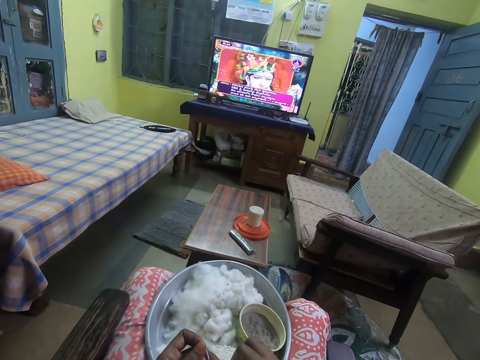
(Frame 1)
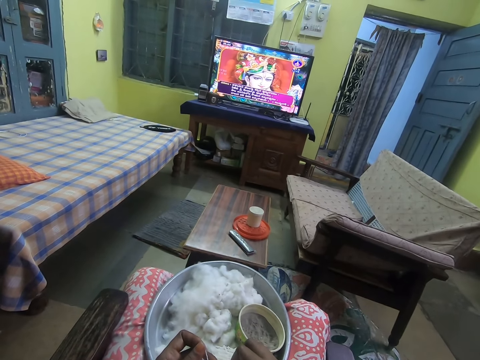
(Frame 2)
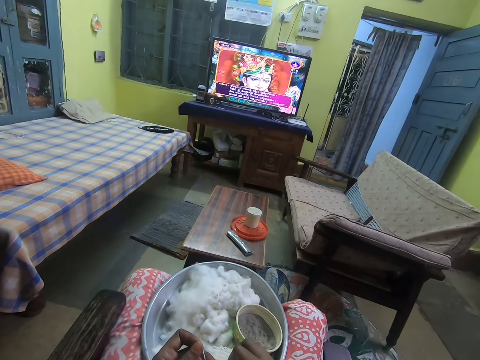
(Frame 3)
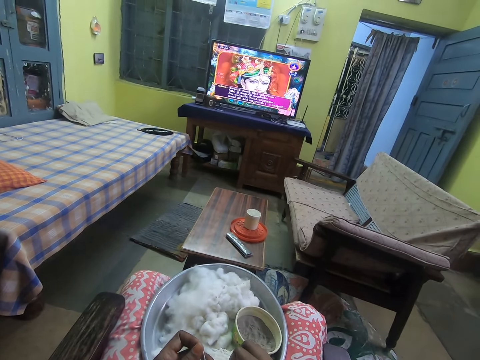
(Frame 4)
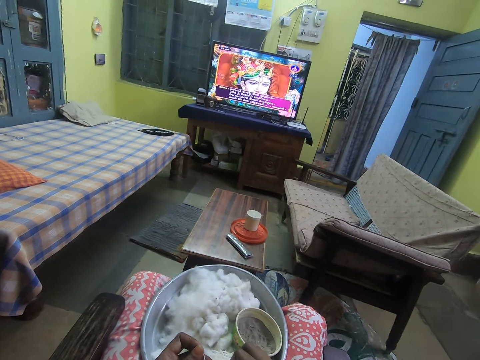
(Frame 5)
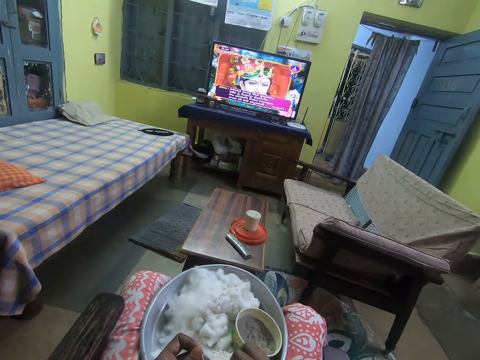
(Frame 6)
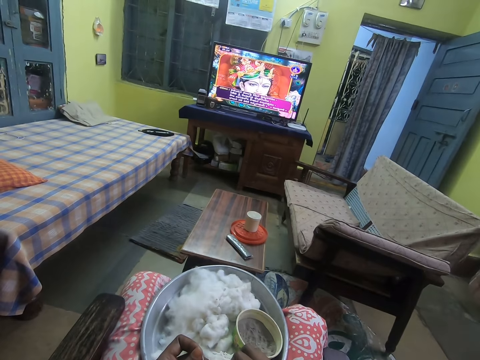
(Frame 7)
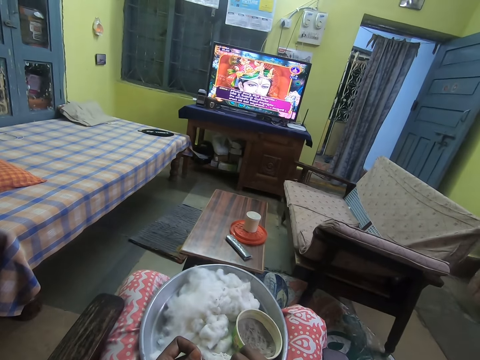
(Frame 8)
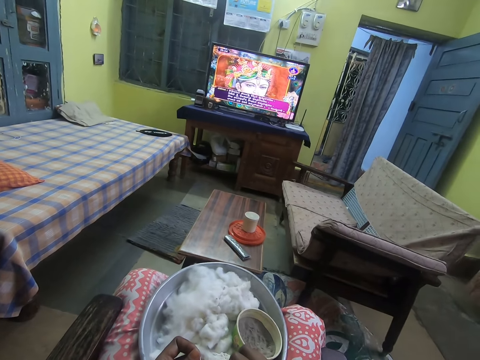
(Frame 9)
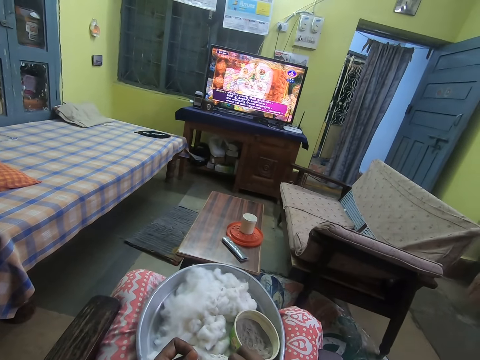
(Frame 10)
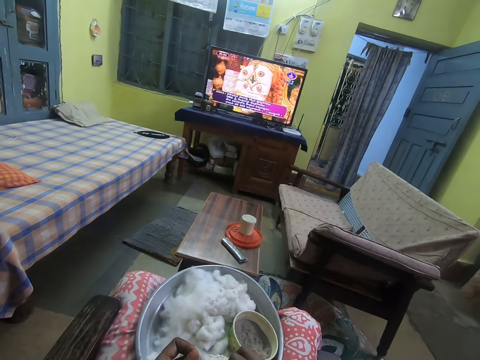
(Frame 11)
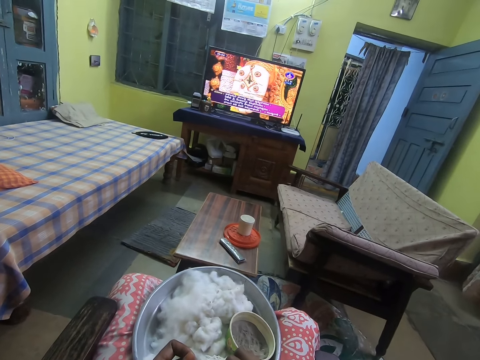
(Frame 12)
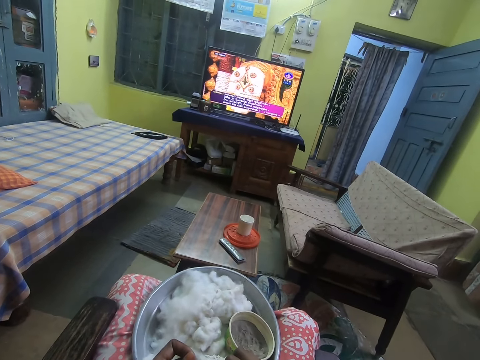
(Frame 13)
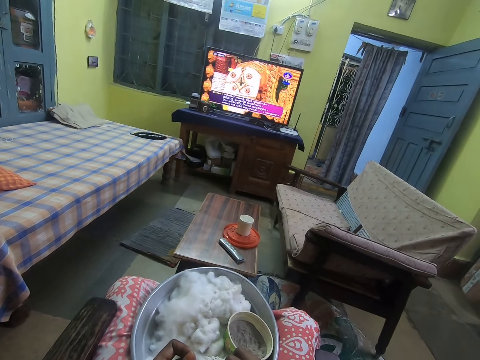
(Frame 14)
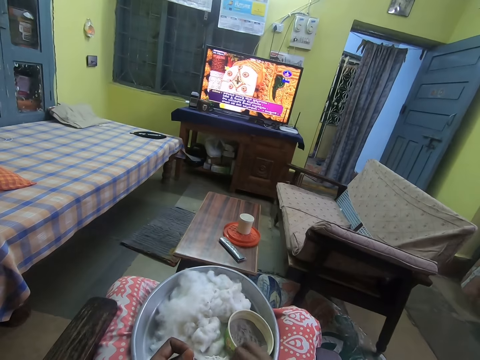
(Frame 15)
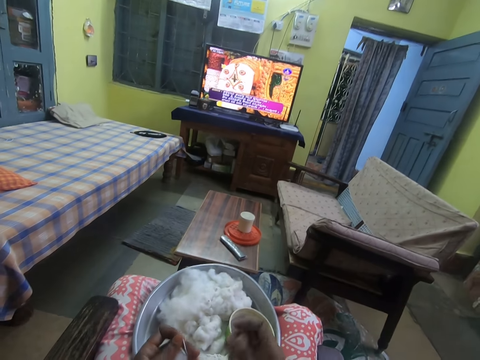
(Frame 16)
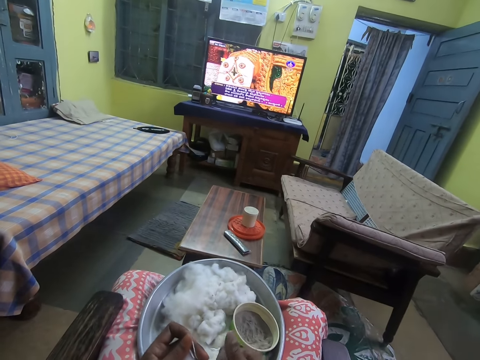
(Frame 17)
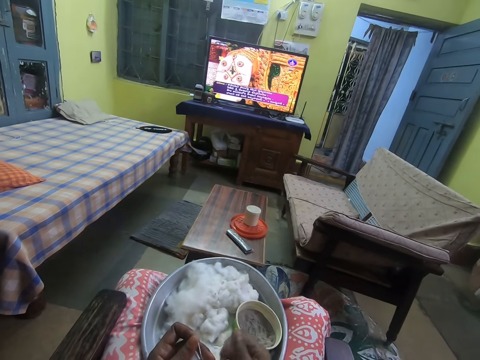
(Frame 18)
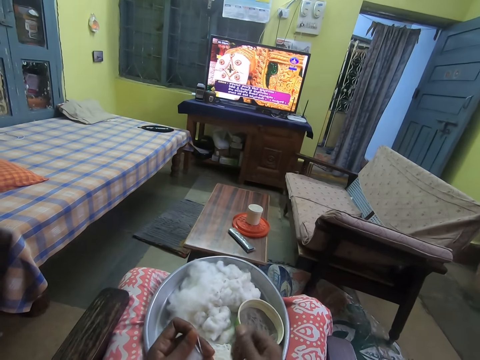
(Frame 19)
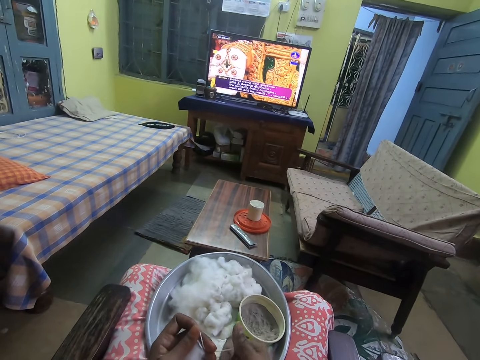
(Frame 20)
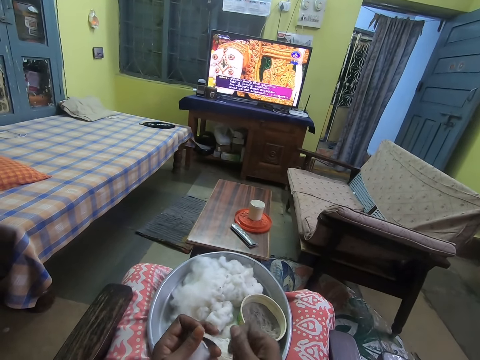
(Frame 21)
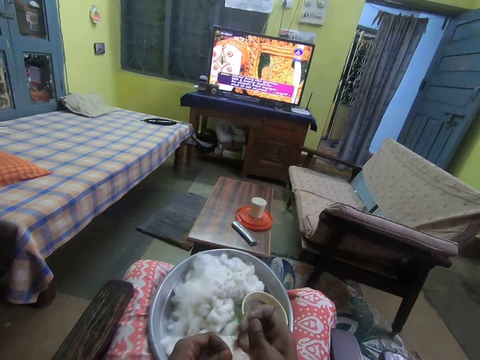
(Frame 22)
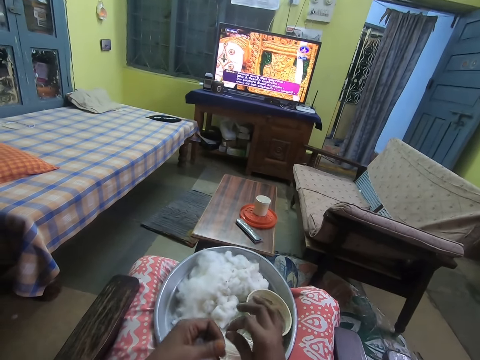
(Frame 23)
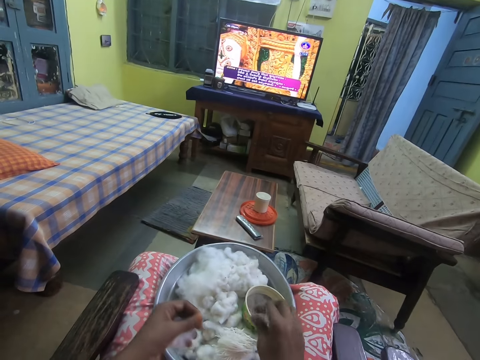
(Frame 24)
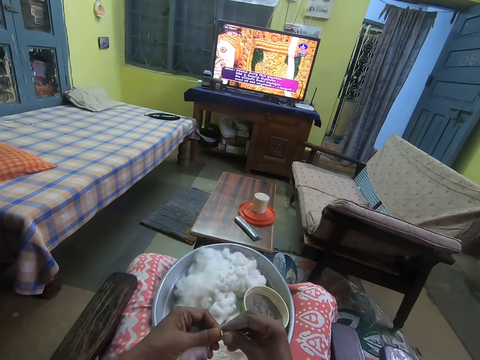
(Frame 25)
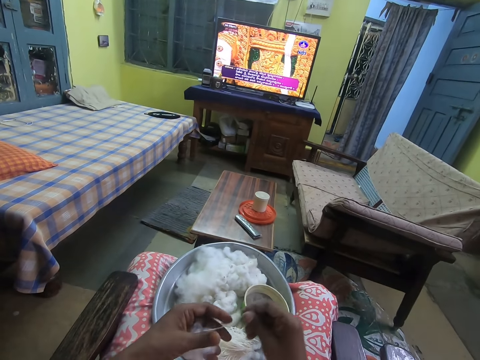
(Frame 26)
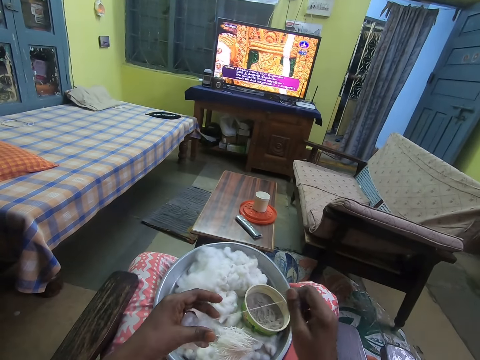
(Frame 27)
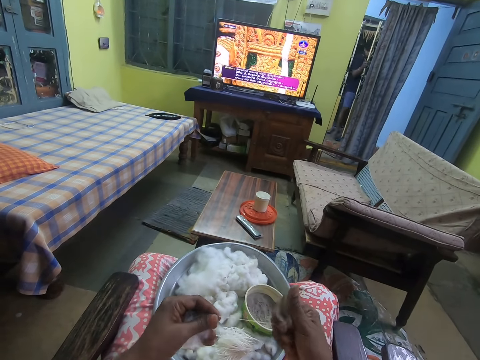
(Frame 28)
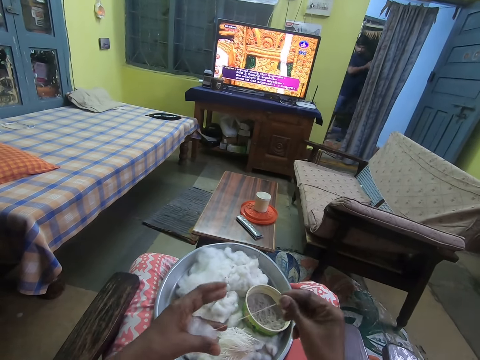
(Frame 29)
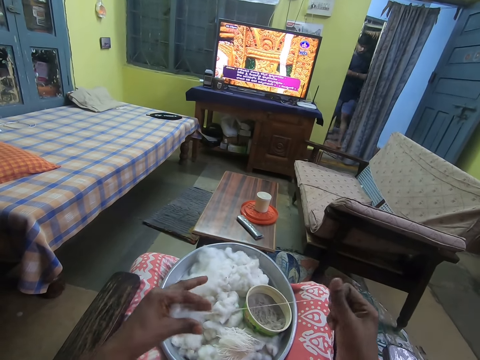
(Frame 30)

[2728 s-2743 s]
The camera wearer folds the thread. She drops the yarn on the tray with her right hand. She pulls the cotton fibers in her left hand with her right hand and spins the yarn from the cotton fibers with both hands. She straightens the thread.

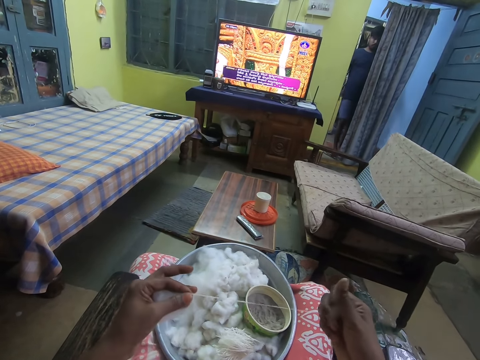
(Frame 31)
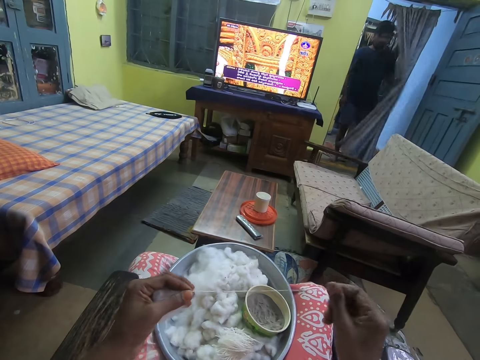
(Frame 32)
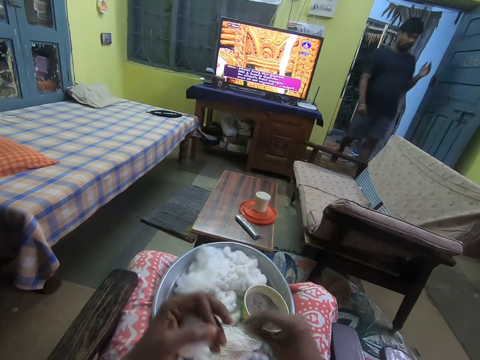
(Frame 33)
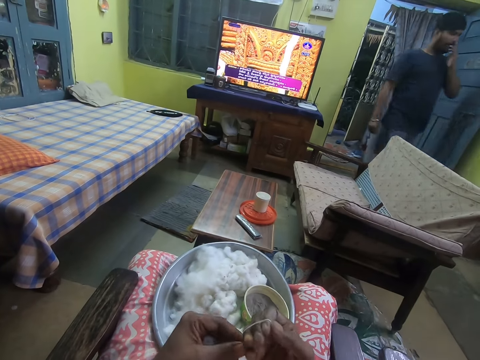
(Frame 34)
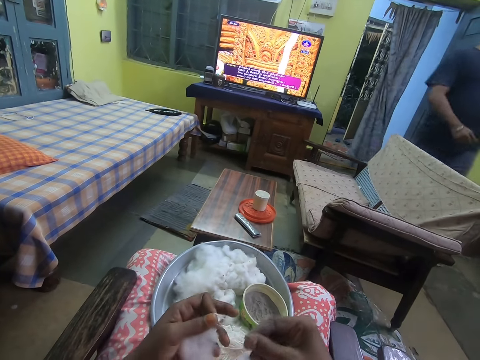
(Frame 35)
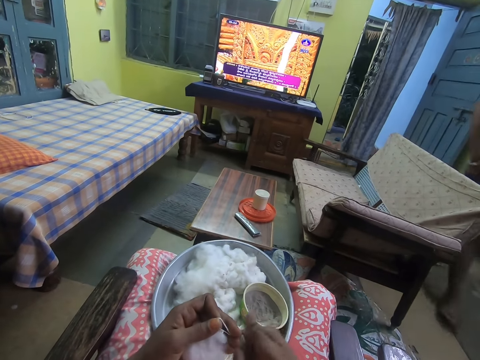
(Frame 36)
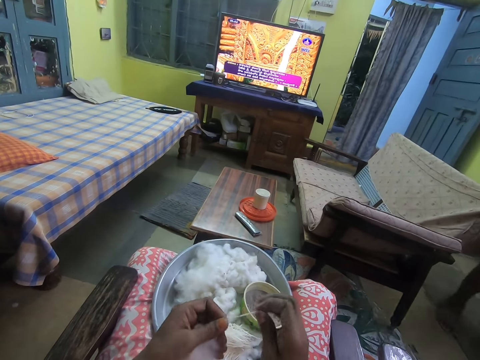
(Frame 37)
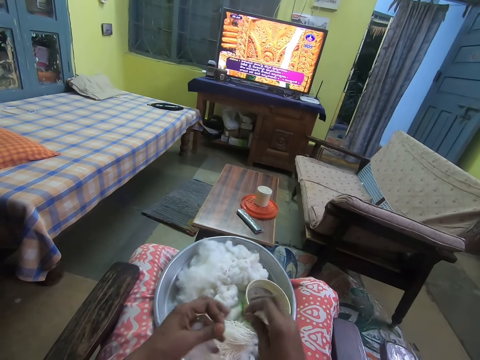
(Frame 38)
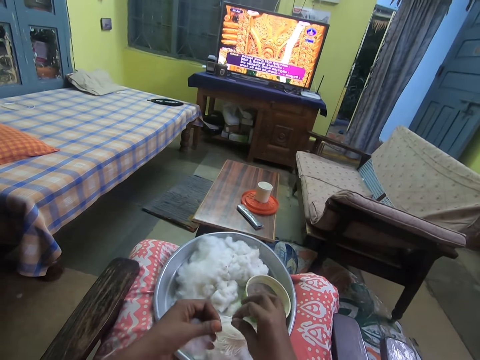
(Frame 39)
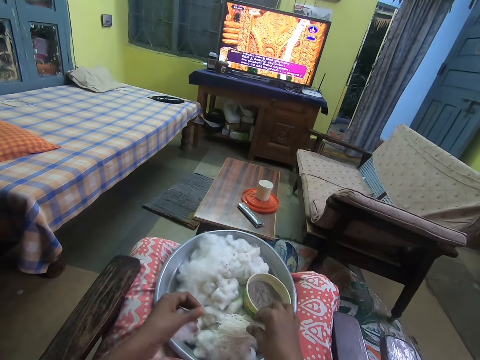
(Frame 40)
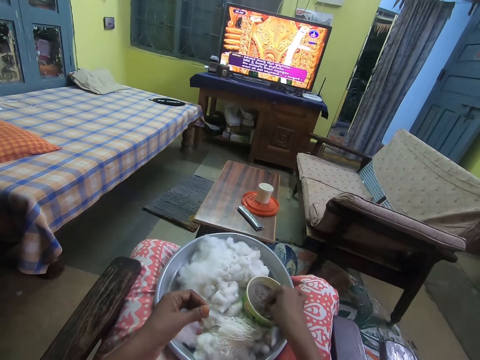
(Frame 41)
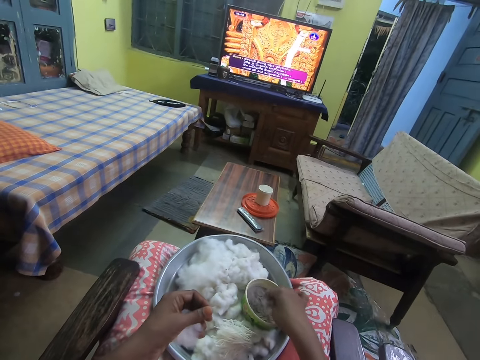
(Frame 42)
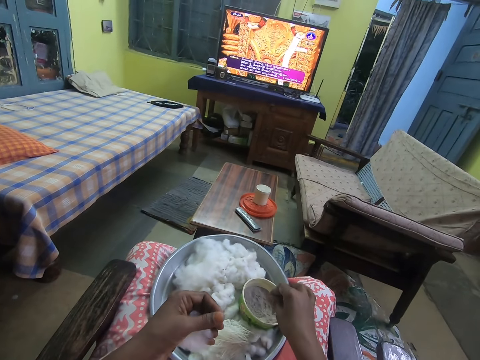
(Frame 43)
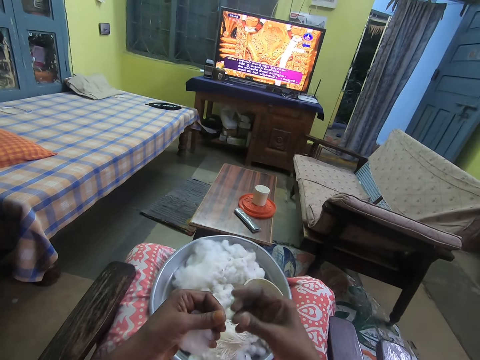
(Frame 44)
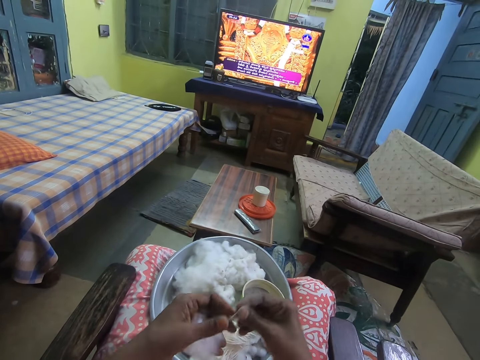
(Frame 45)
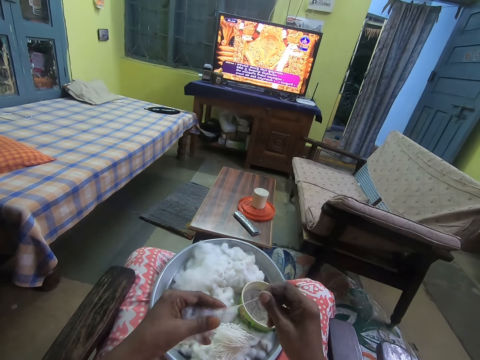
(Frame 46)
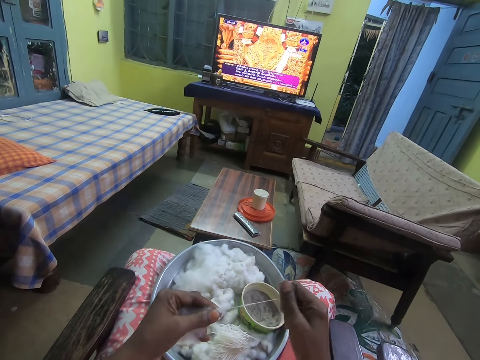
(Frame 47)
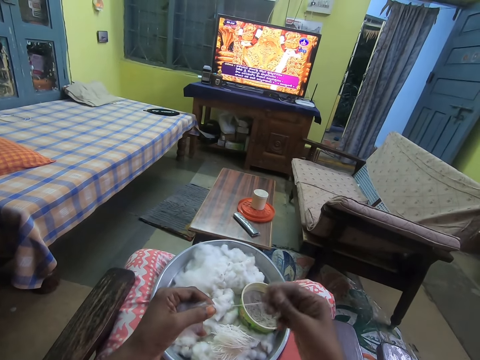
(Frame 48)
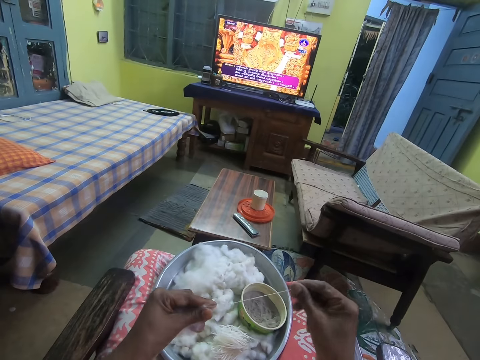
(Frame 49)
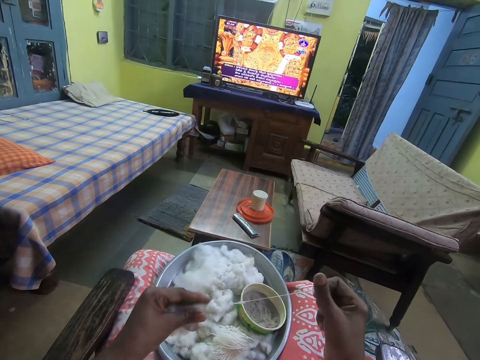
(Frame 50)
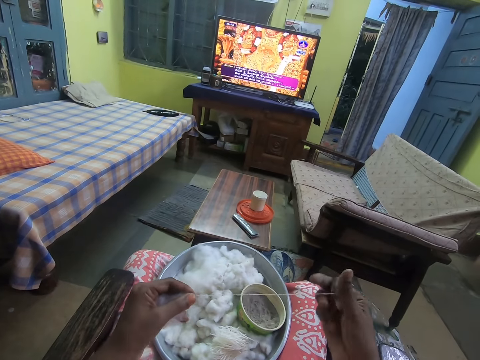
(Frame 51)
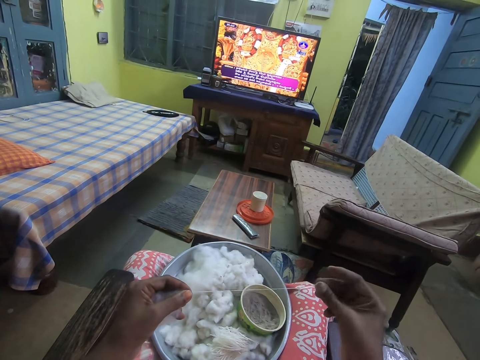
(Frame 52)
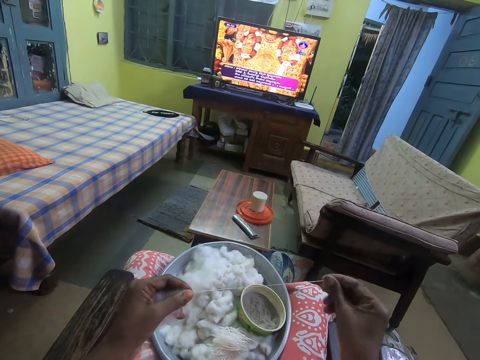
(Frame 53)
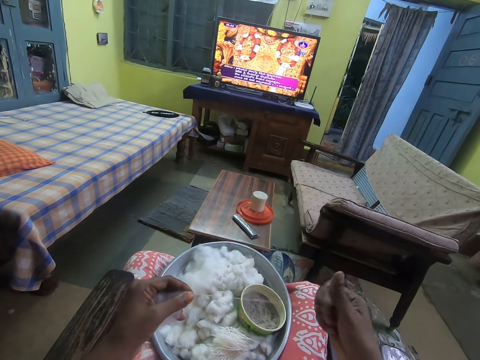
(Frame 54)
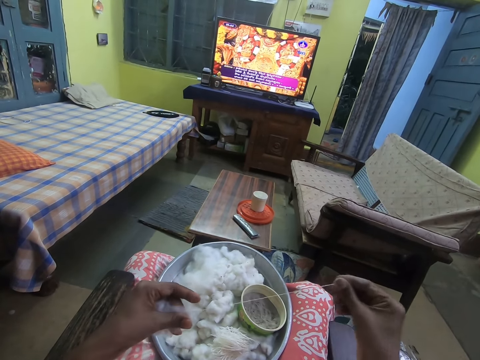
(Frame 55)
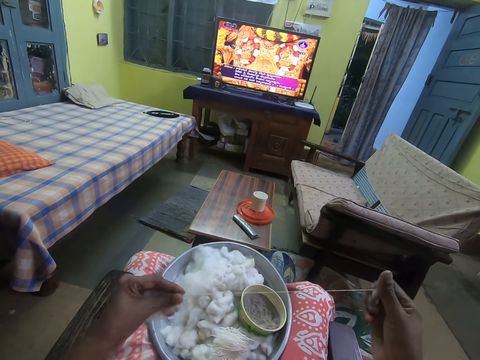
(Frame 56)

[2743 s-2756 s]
The camera wearer folds the thread. She drops the yarn on the tray with her right hand. She dips her right hand in a bowl of powder on the tray. She pulls the cotton fibers in her left hand with her right hand. She holds the thread with her hands. She spins the yarn from the cotton fibers with both hands. She straightens the thread.
